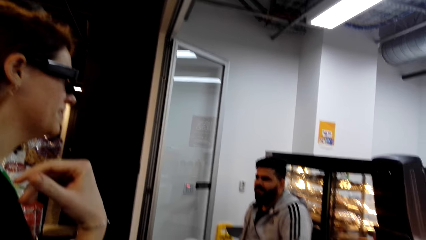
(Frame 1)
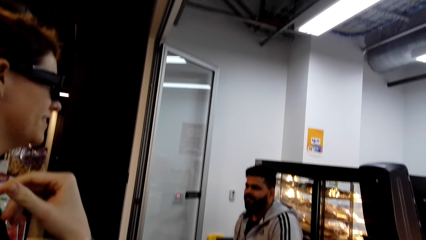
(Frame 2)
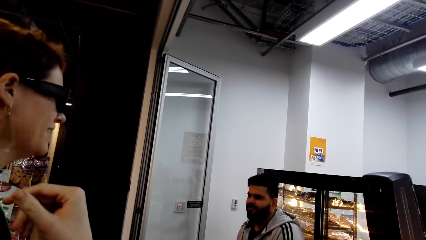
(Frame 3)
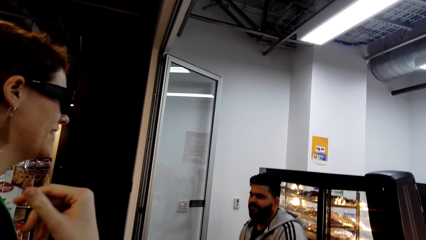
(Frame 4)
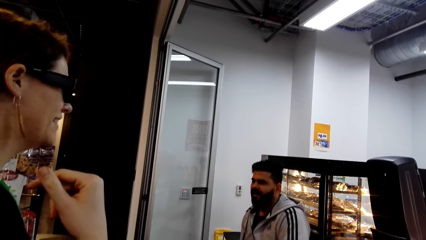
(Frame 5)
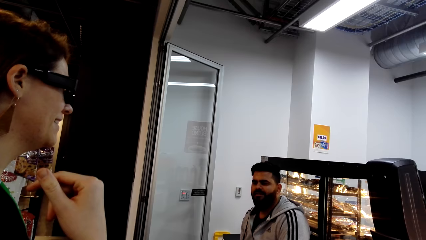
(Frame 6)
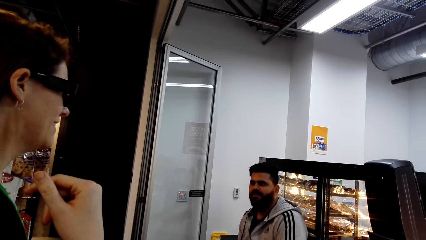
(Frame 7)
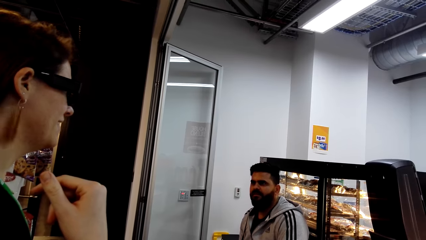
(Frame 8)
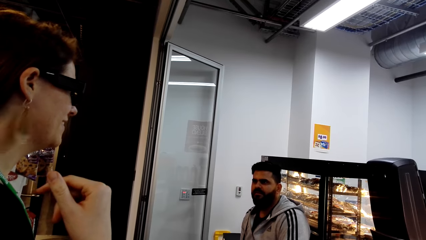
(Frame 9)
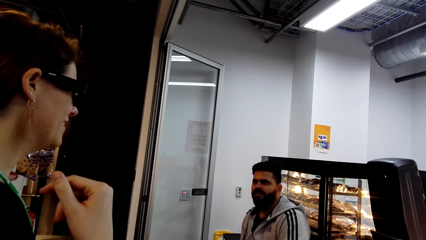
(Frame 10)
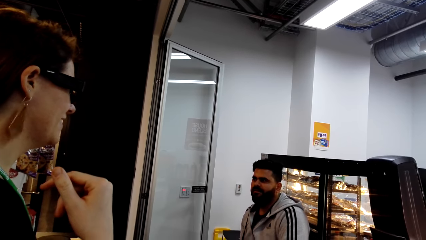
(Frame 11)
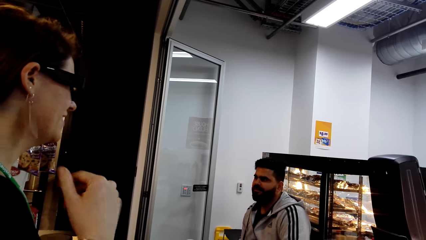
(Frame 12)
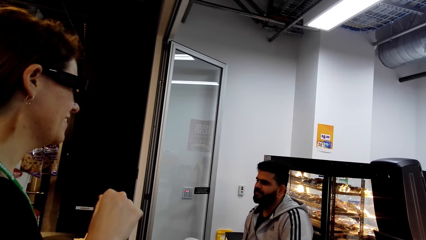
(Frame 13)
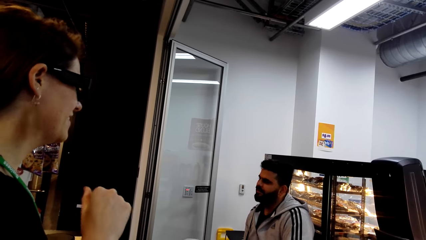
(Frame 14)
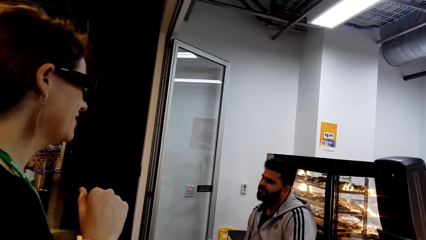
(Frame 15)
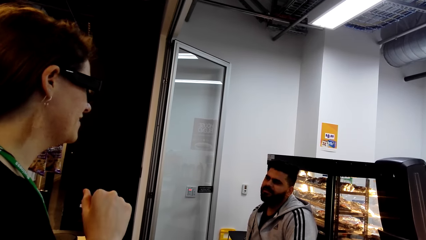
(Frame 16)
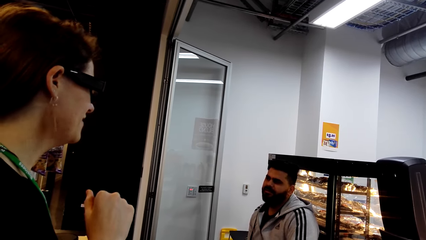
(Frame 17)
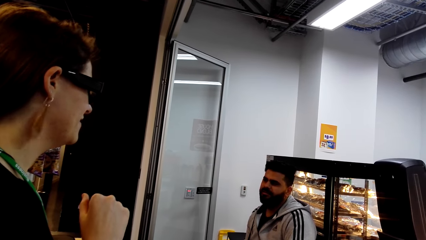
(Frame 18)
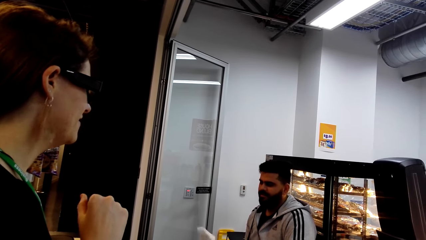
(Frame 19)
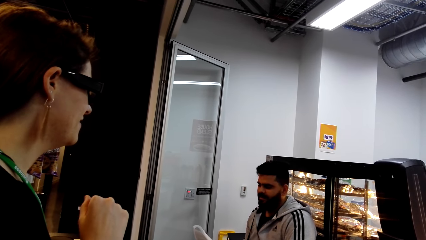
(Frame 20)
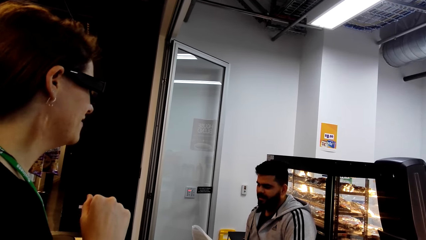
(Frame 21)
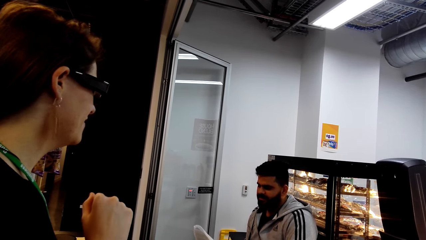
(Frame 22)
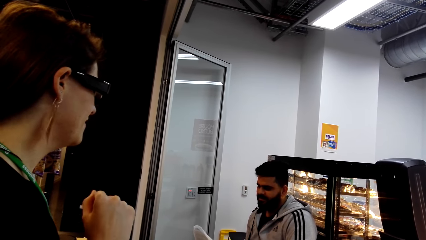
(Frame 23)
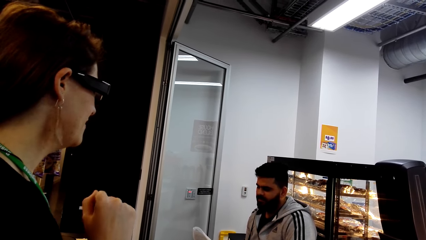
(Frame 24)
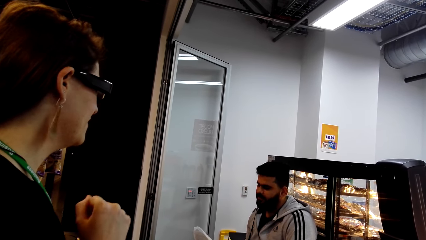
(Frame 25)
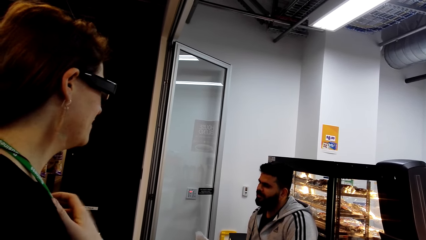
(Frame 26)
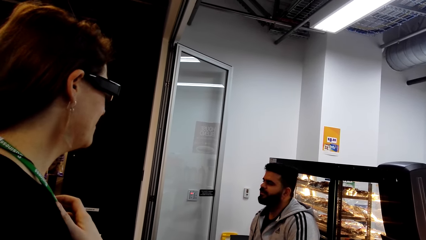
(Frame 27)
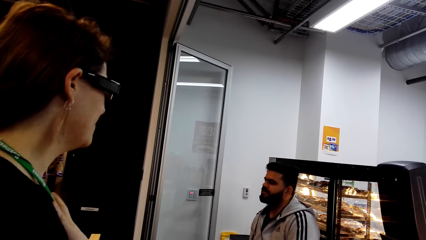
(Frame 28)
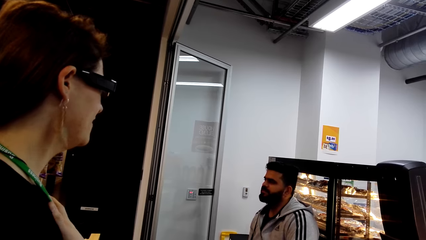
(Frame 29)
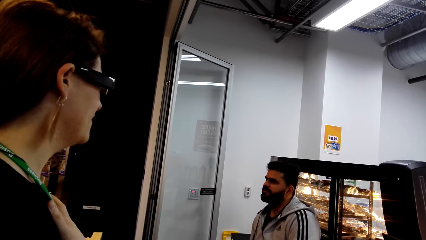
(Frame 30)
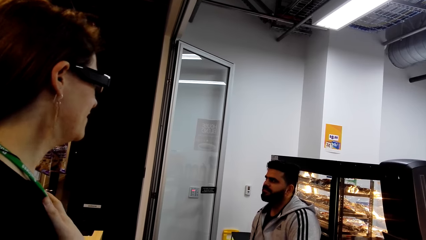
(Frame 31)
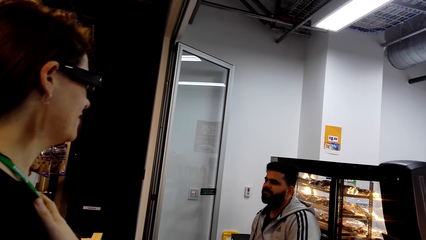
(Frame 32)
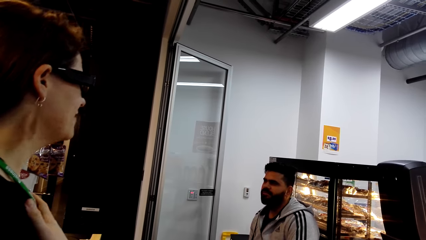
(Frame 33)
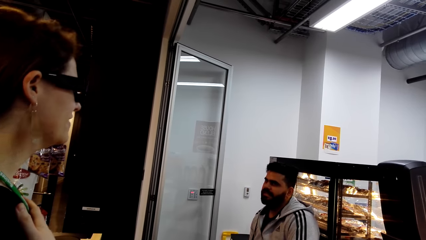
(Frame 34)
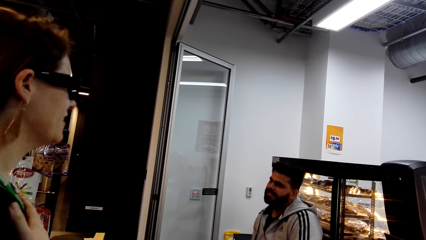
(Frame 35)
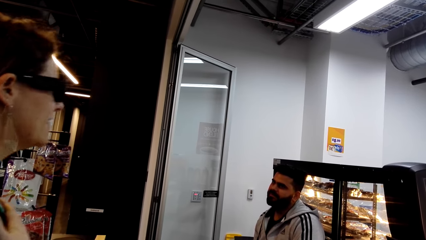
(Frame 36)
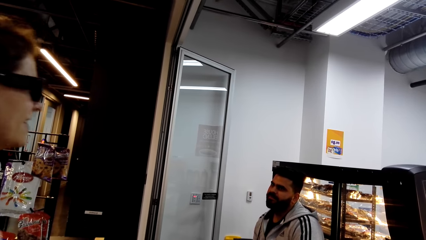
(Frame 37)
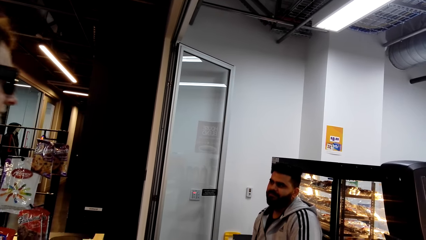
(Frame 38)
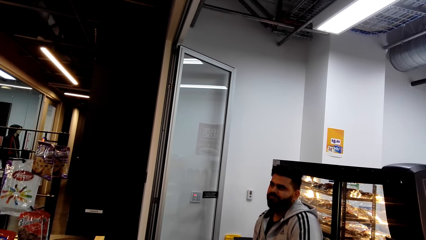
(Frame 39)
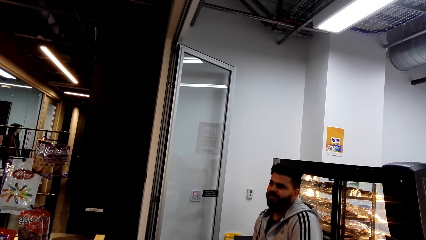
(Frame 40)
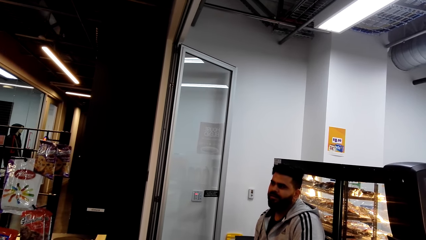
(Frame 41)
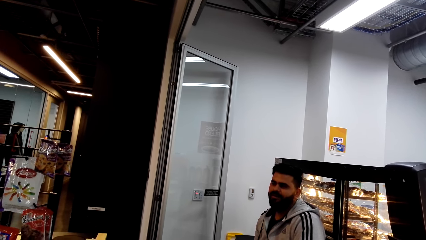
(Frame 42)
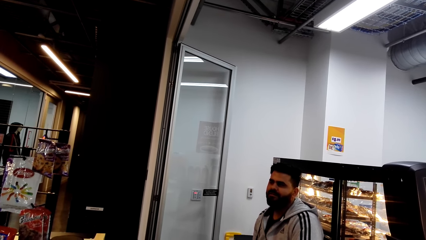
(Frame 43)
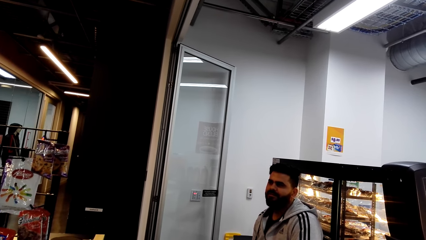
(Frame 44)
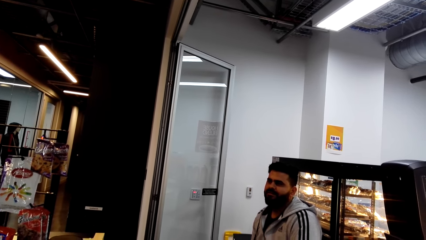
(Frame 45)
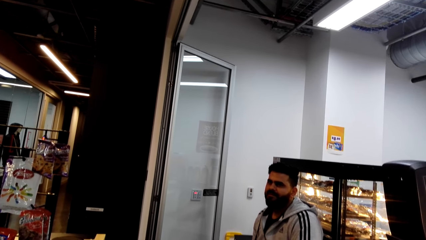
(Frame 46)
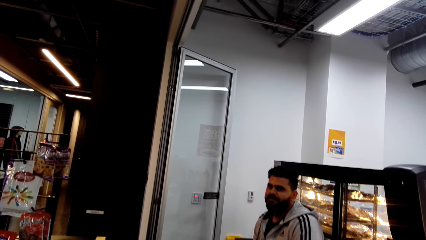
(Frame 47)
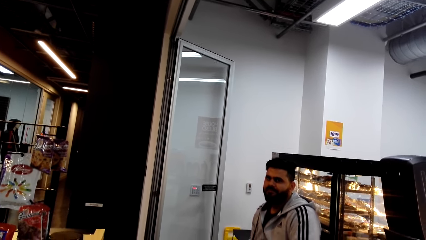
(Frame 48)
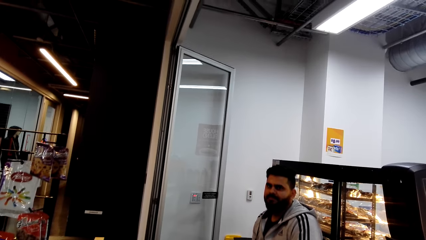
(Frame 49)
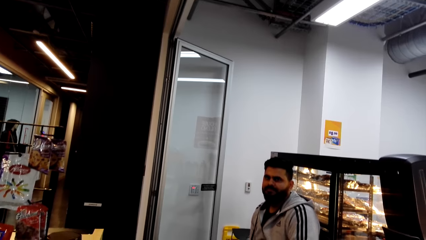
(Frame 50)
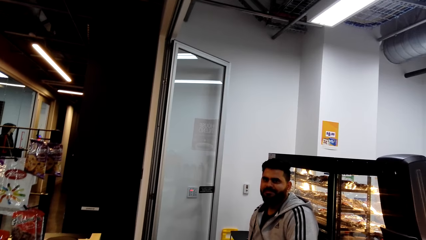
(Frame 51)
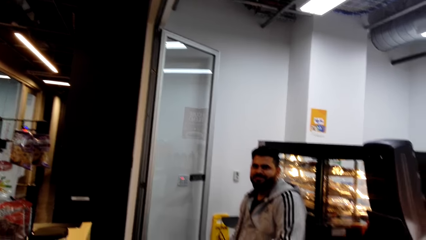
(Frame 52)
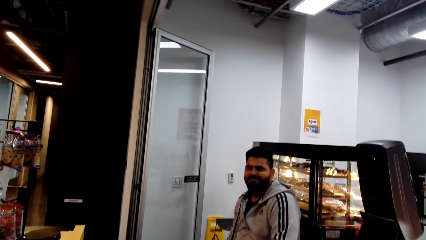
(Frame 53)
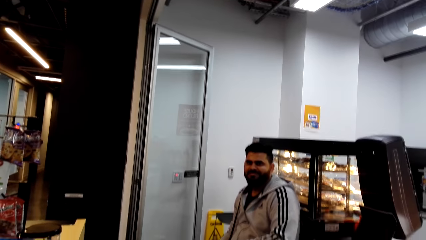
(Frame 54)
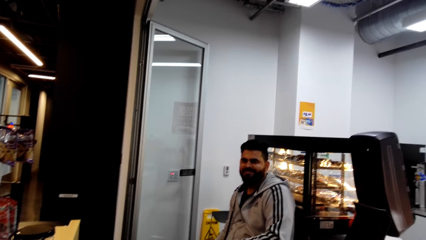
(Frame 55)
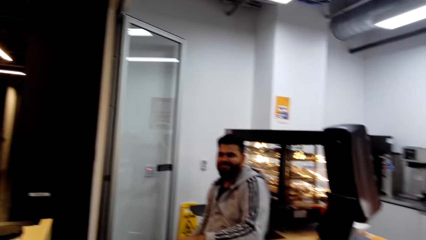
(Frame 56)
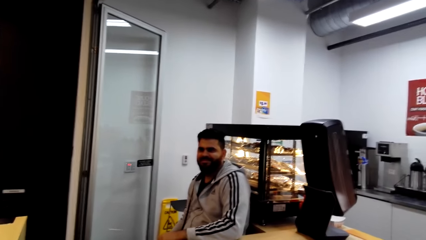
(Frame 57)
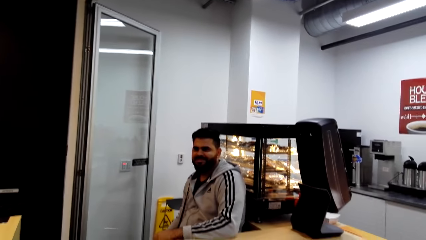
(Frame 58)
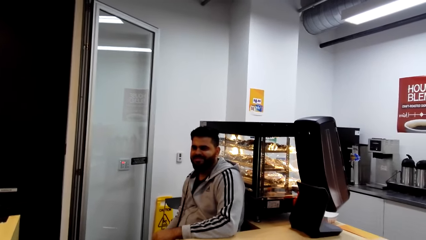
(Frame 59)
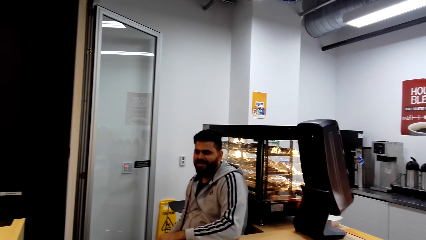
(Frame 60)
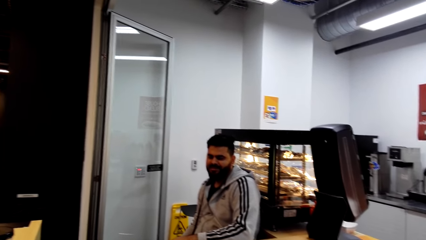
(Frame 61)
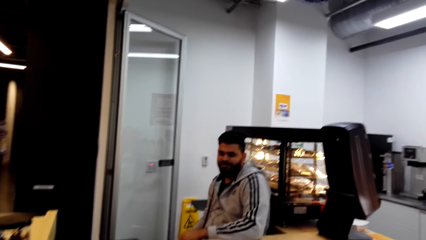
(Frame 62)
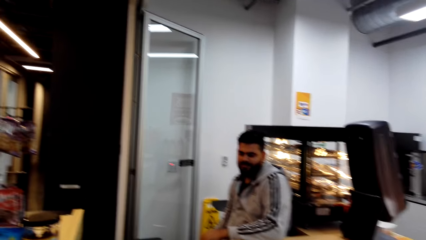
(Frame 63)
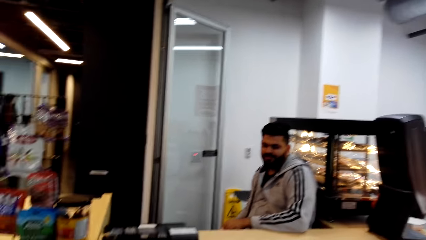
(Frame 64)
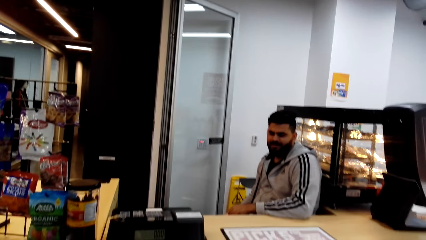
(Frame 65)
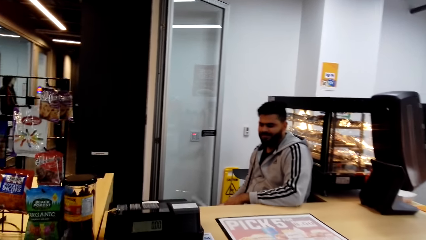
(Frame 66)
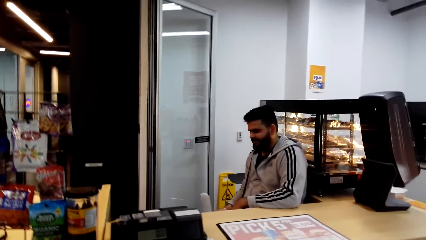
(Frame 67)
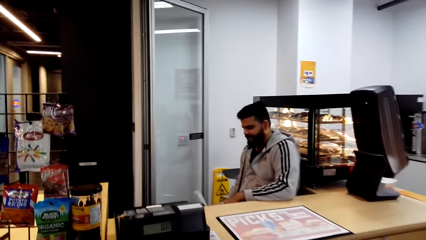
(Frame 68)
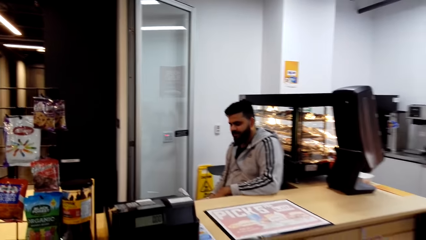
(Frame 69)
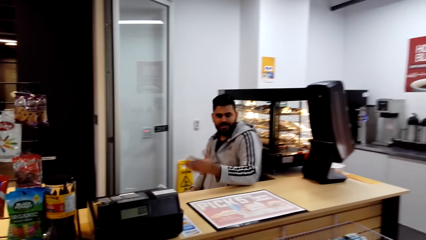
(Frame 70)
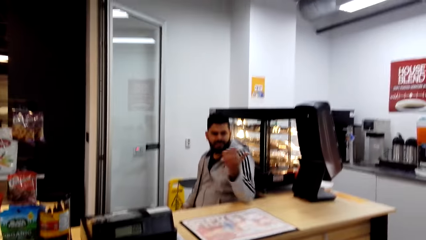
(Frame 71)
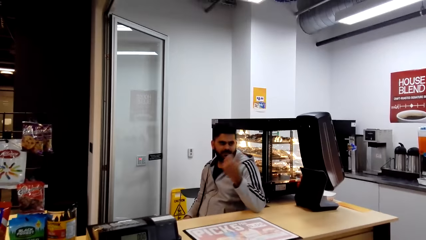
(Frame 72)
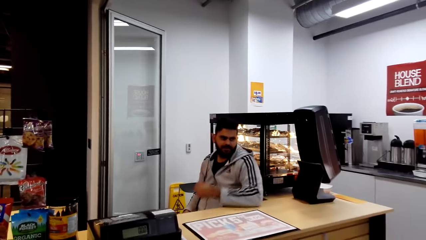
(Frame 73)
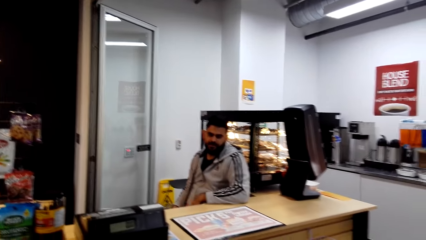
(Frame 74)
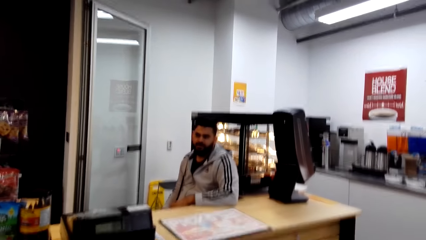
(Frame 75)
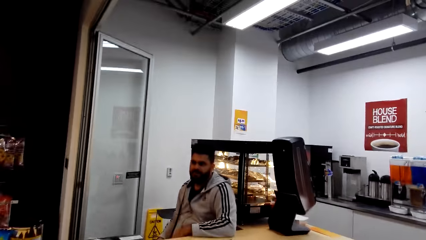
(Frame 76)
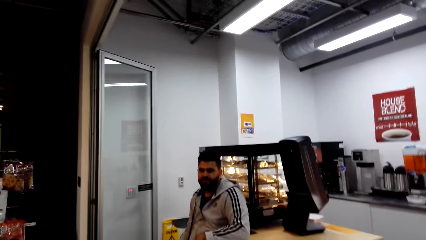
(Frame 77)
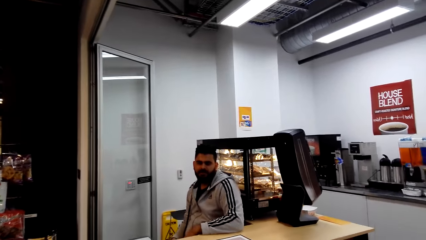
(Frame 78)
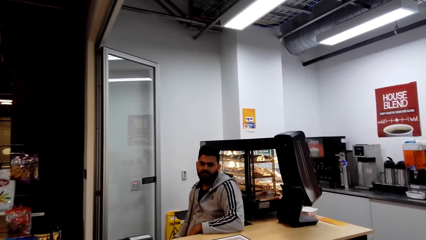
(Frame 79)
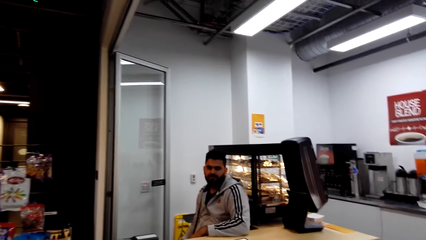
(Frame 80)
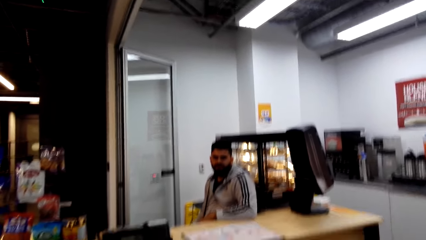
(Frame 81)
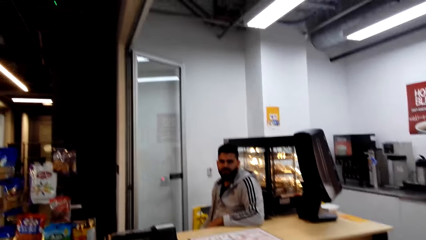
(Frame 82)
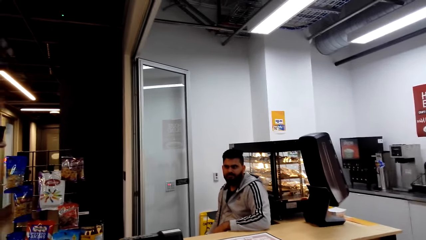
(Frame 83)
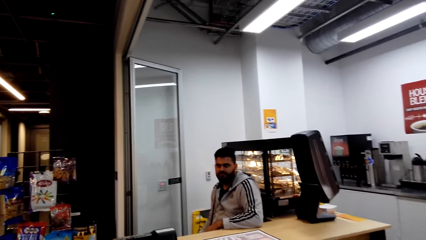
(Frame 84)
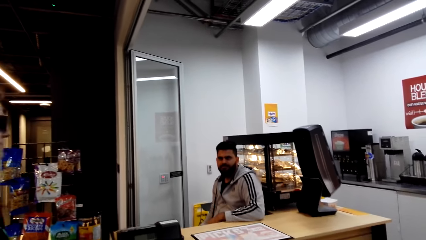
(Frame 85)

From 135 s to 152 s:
A man interacts with a lady. The camera wearer looks around a supermarket. The lady walks around the supermarket. The camera wearer interacts with the man. The man interacts with the camera wearer.
